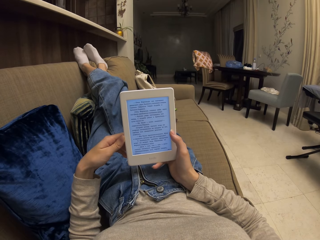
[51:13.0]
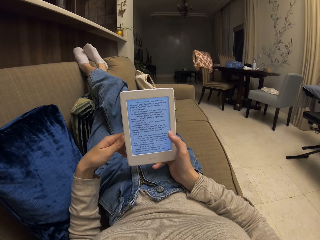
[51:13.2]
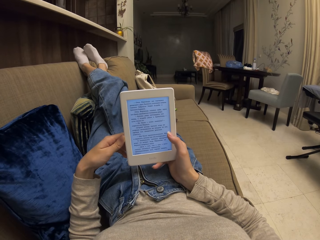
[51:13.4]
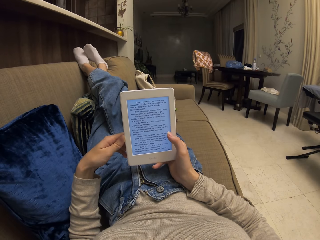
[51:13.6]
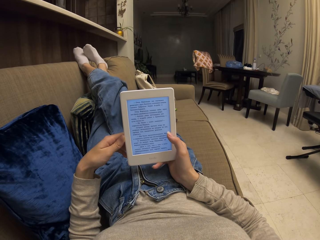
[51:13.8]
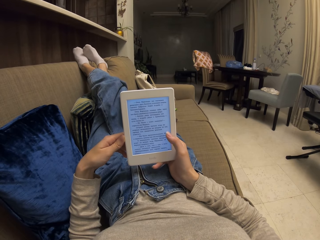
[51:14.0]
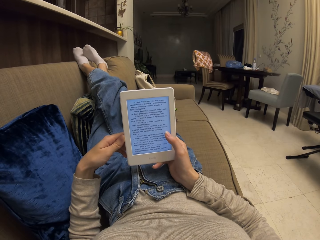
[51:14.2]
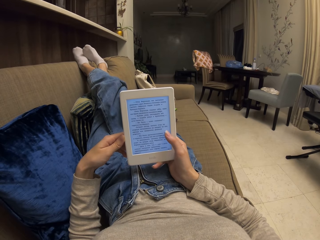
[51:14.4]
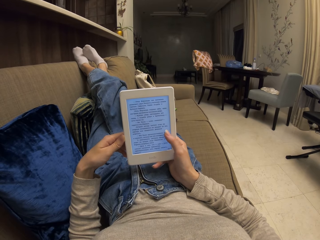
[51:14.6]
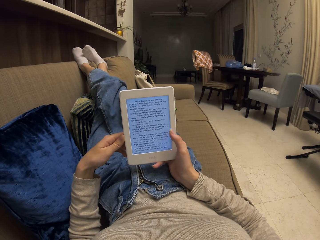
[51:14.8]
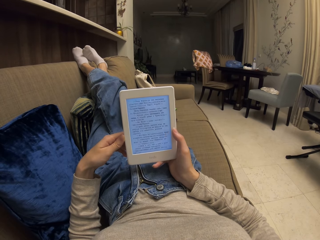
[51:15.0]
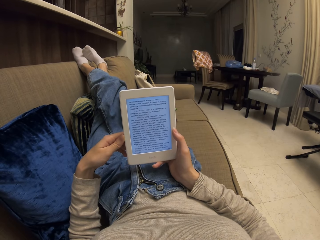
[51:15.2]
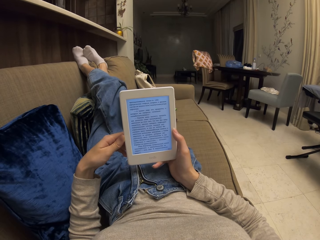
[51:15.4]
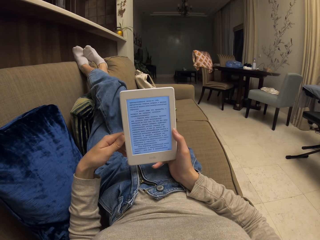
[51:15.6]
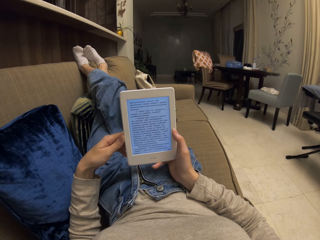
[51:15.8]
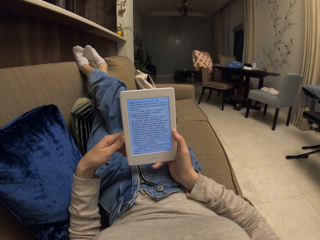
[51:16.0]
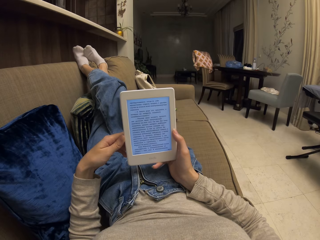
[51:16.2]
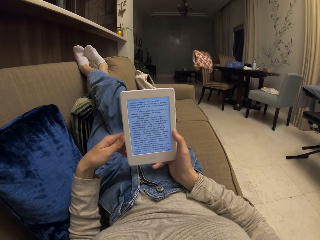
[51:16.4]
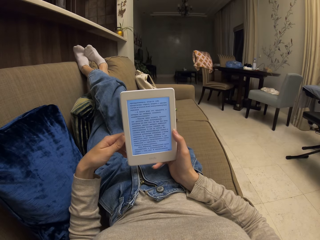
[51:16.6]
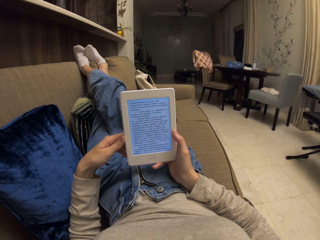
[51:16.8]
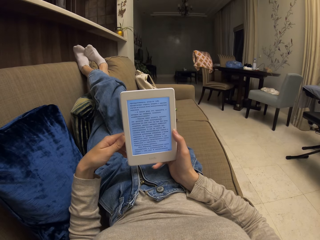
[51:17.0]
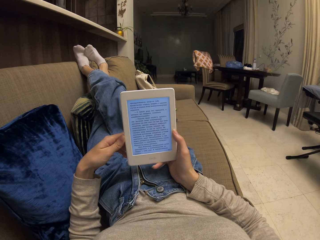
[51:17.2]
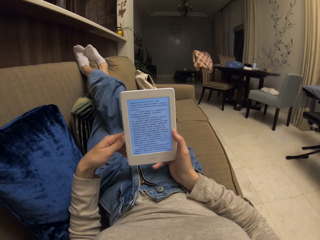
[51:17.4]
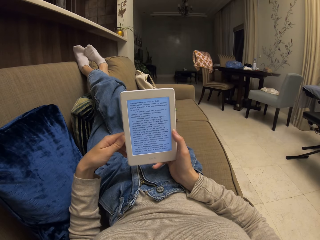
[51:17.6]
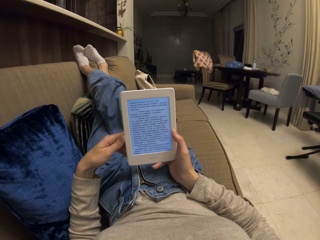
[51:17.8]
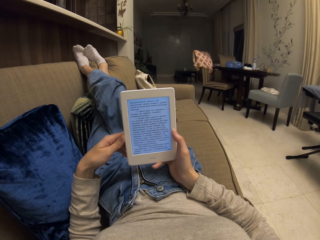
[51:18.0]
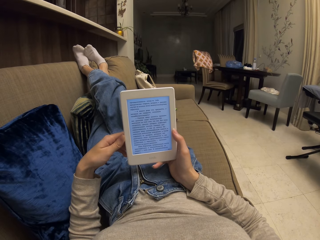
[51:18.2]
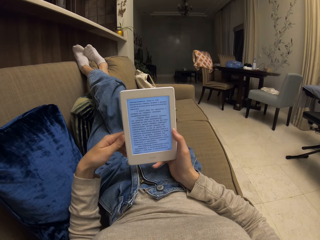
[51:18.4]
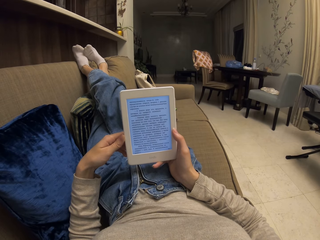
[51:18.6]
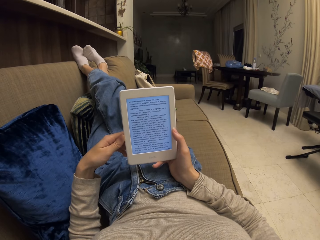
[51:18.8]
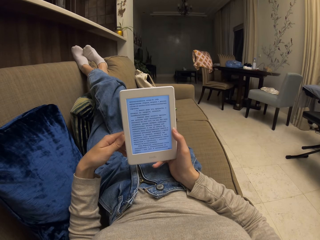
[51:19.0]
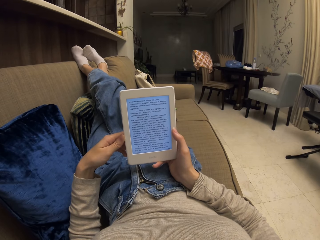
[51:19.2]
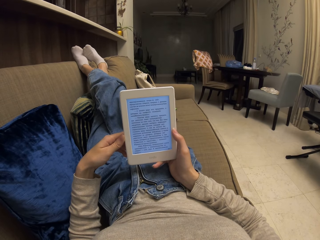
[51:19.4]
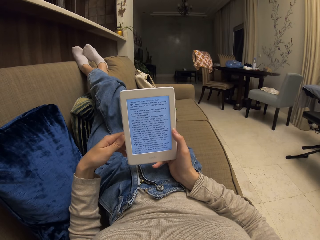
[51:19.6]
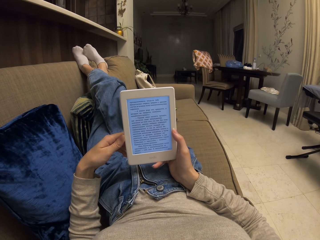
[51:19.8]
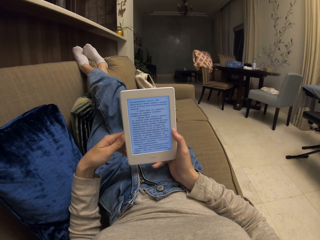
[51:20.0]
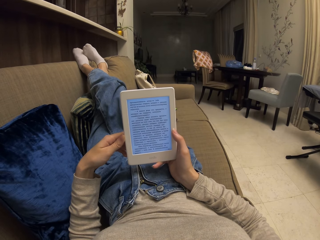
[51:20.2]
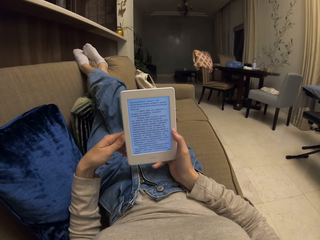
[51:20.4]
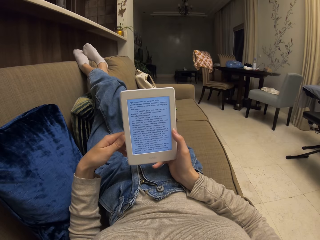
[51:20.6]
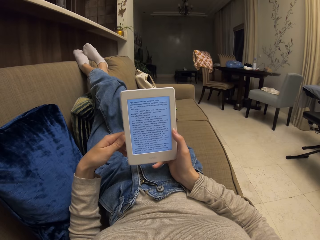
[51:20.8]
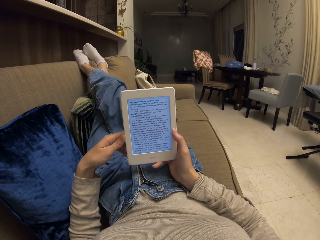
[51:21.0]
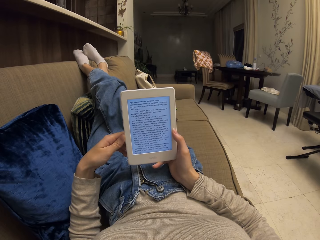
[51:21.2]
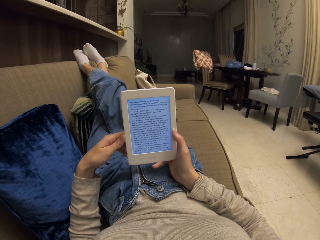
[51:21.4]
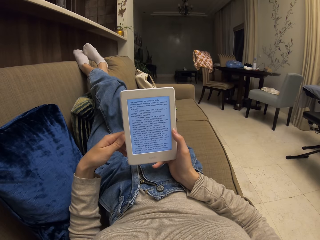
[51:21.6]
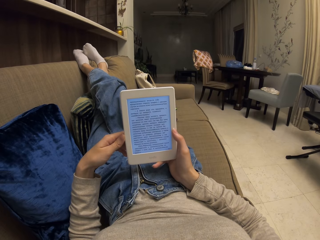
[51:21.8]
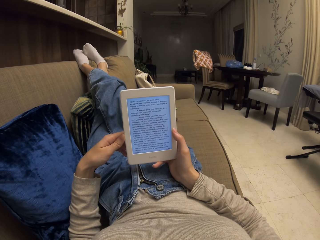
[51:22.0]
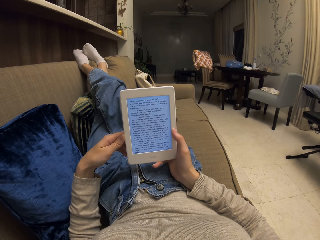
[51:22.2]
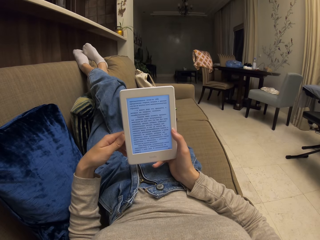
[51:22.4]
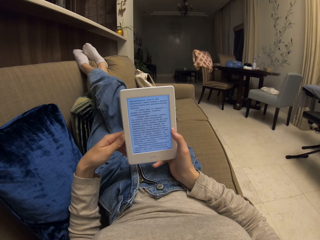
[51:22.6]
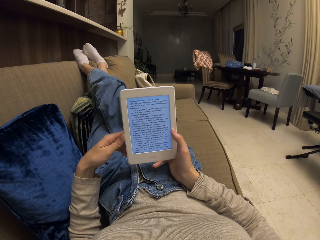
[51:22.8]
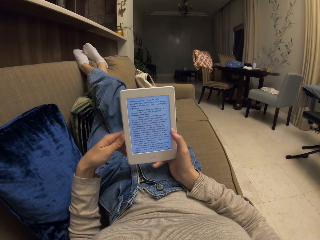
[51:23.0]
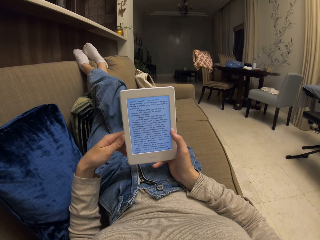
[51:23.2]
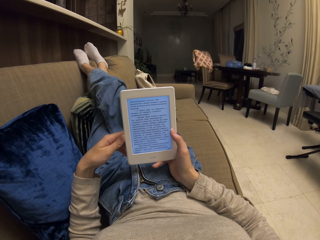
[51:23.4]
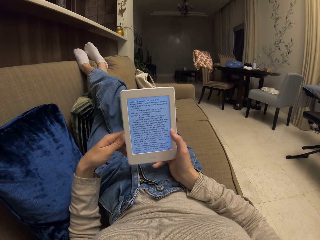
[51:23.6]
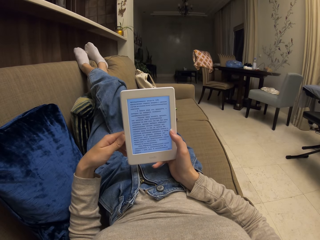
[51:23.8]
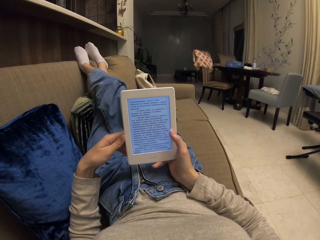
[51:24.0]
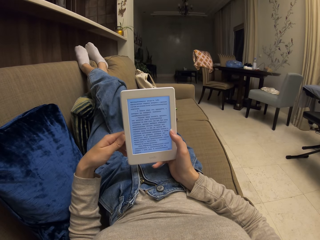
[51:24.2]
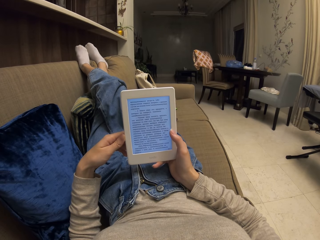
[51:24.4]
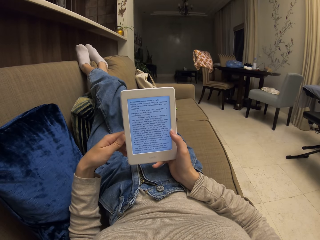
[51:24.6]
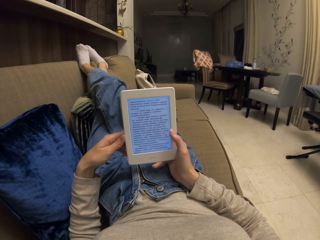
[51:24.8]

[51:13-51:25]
The camera wearer presses the screen of the phone. They stare at the screen of the phone.

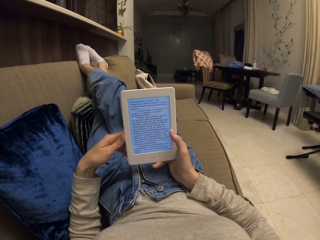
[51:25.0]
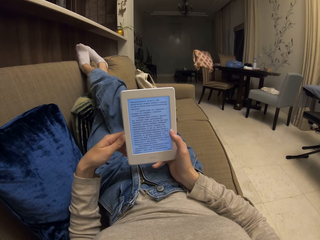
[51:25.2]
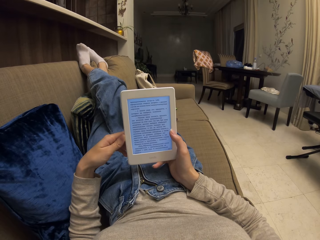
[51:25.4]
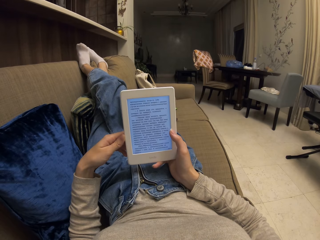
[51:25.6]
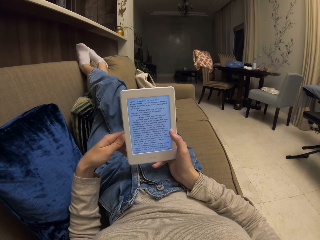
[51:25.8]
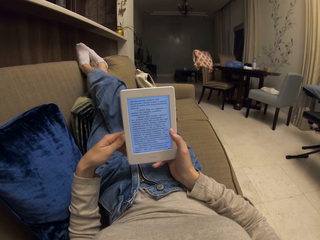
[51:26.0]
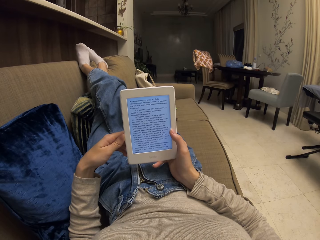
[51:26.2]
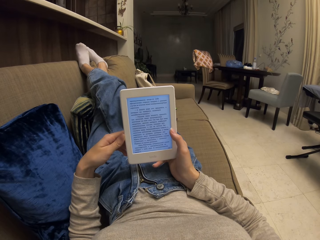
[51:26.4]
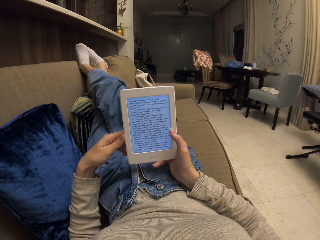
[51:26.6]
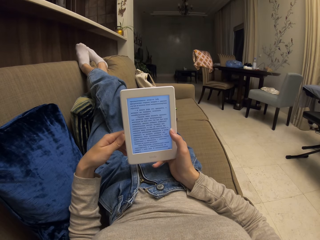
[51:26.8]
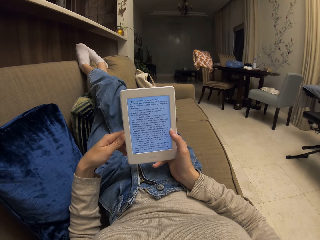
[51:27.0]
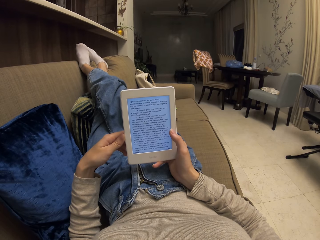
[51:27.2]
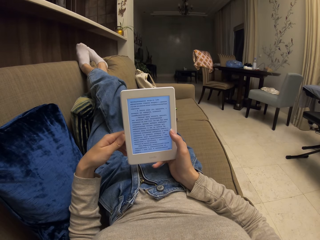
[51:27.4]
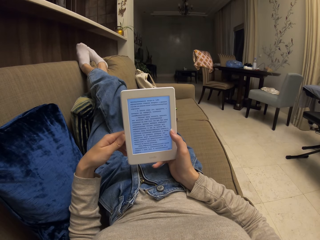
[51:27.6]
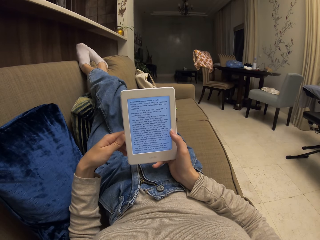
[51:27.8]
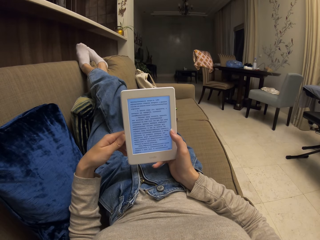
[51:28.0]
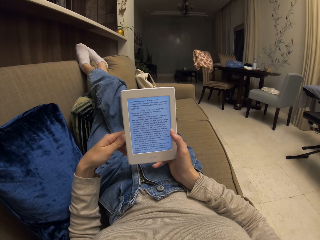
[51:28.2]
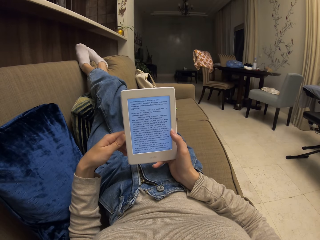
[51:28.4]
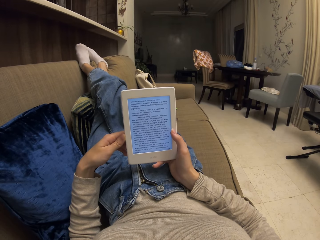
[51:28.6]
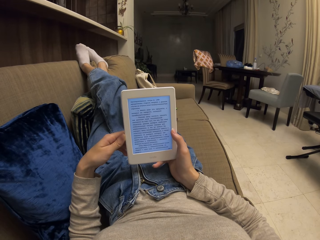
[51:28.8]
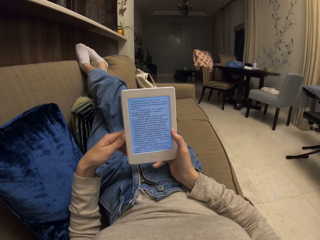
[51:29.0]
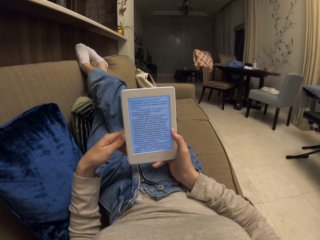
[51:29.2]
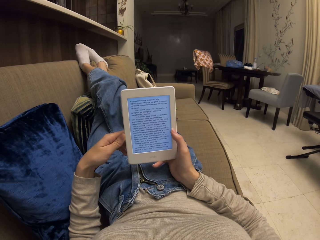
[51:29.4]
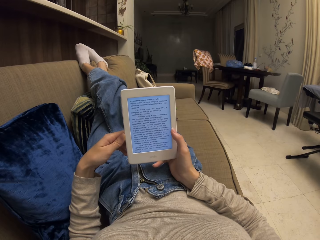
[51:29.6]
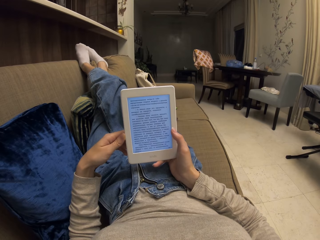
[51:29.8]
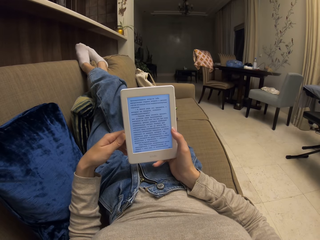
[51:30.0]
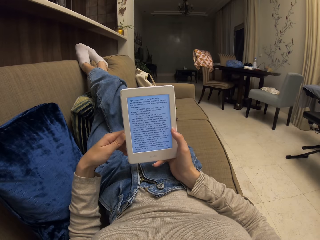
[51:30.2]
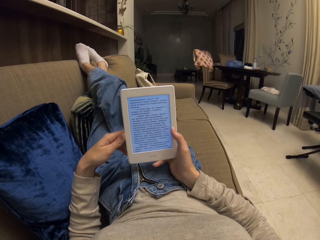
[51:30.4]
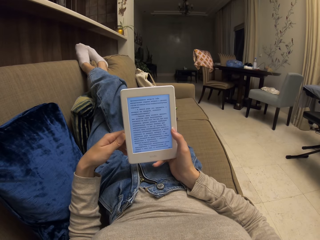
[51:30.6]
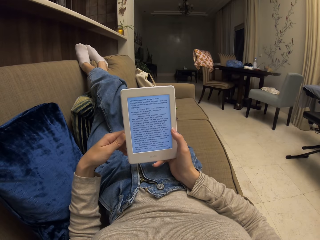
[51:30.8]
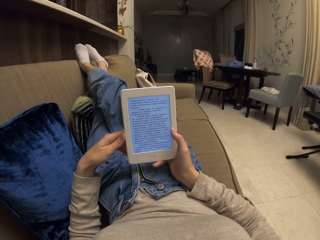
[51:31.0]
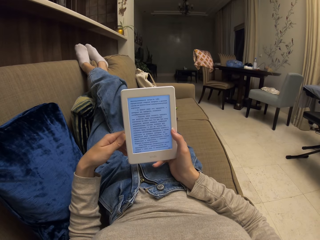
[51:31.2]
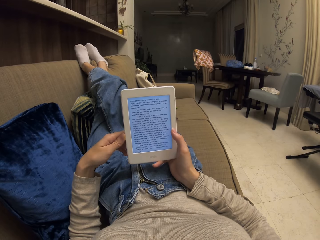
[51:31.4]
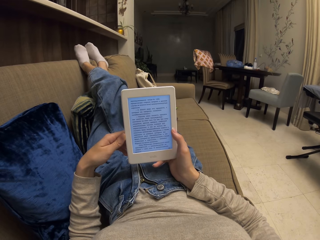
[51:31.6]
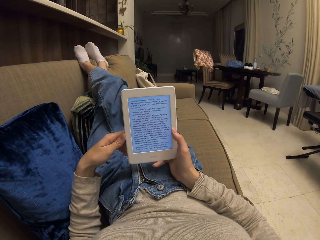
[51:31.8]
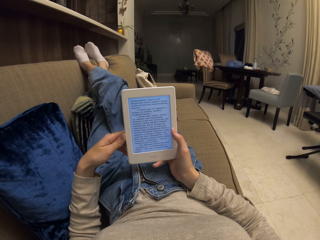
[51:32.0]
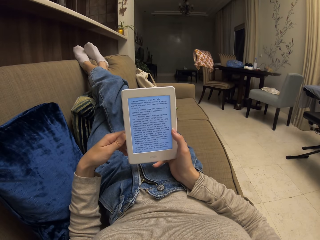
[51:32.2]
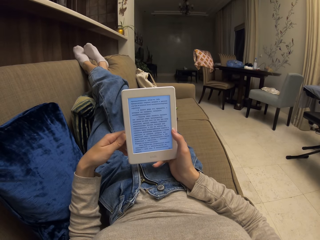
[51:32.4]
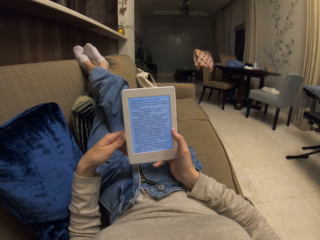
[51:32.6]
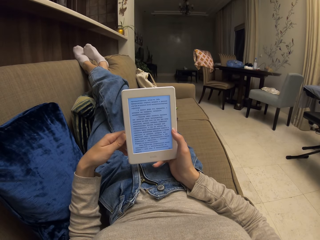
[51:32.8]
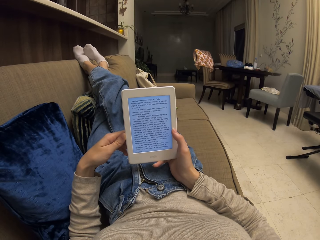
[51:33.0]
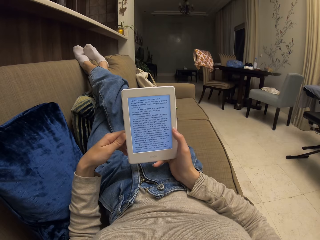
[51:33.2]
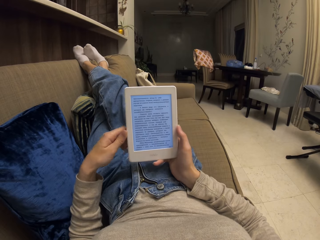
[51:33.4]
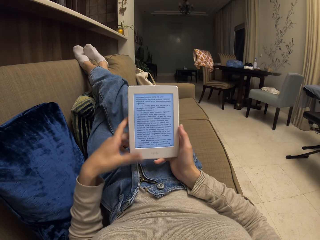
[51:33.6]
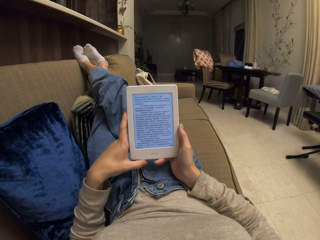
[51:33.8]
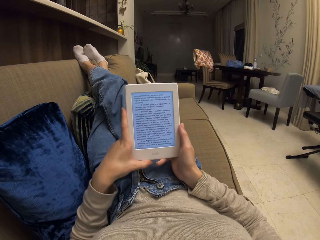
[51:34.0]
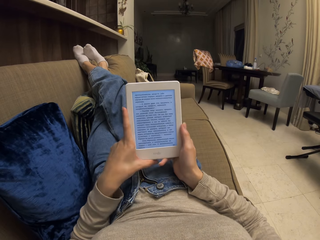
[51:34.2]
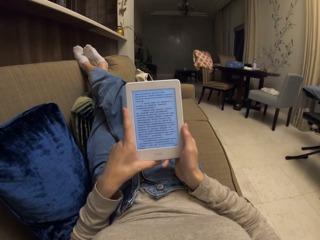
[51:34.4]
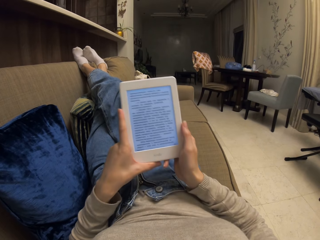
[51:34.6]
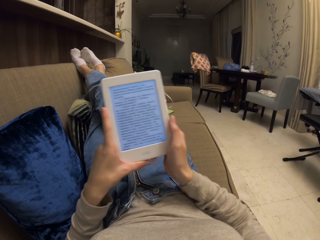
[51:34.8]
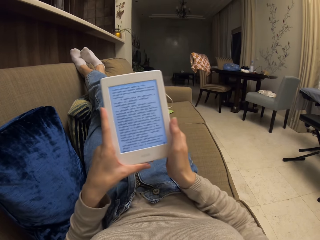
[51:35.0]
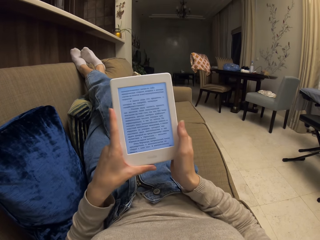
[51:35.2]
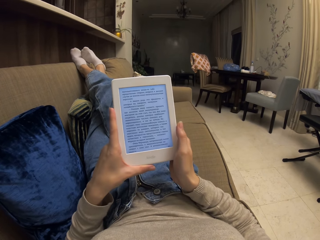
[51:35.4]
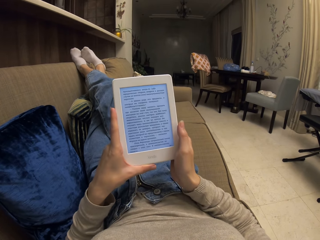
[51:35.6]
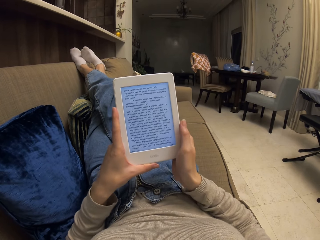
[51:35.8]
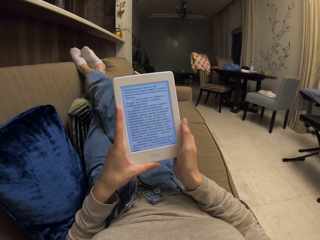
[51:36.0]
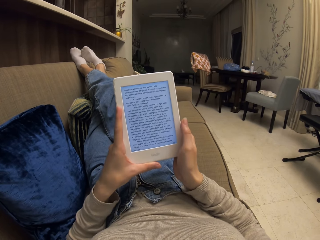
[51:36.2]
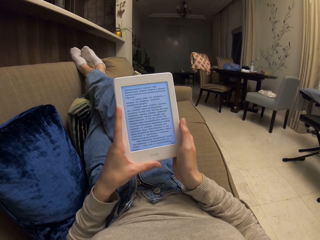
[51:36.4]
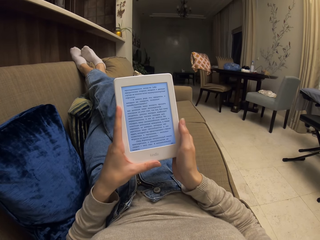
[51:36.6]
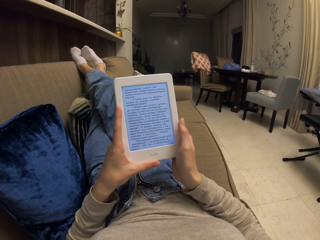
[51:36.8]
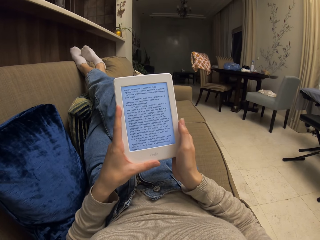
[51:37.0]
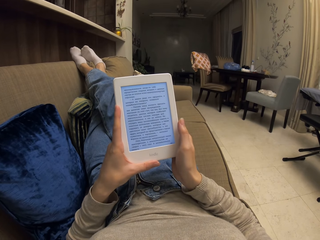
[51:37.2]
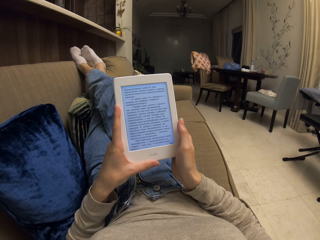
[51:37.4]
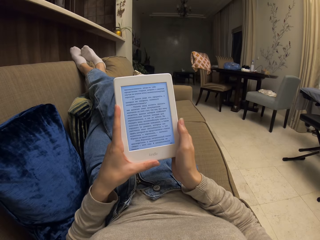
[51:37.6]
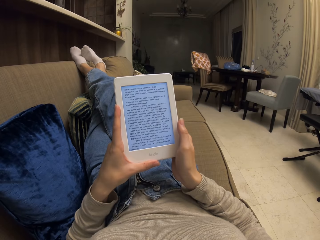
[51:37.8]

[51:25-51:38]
The camera wearer brings the phone slightly to the face with both hands.
